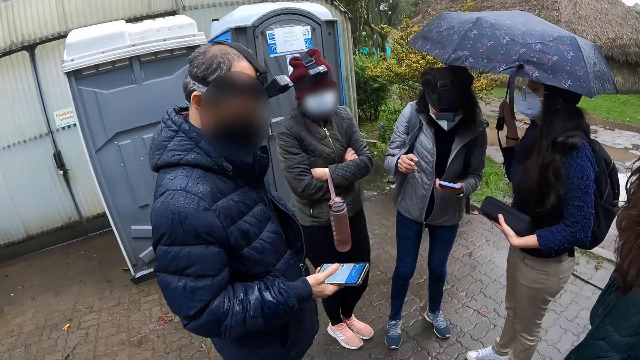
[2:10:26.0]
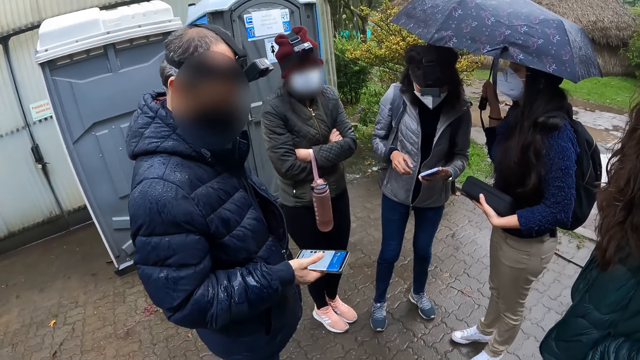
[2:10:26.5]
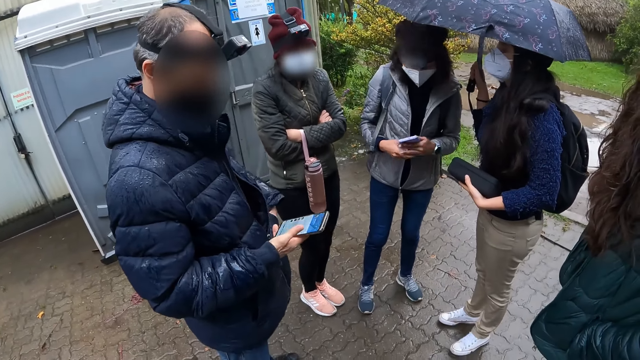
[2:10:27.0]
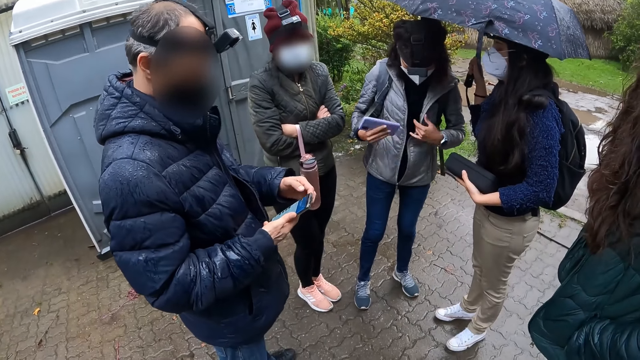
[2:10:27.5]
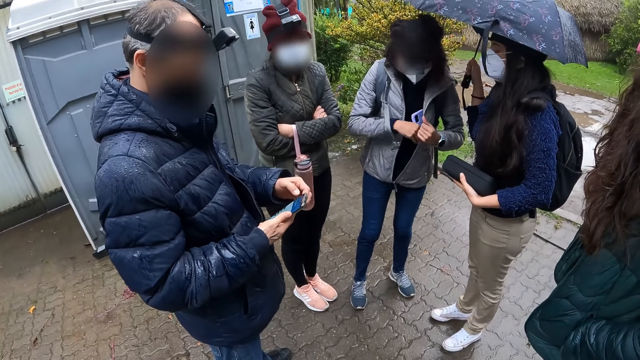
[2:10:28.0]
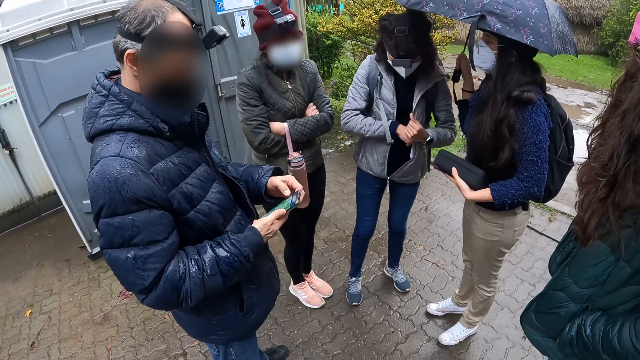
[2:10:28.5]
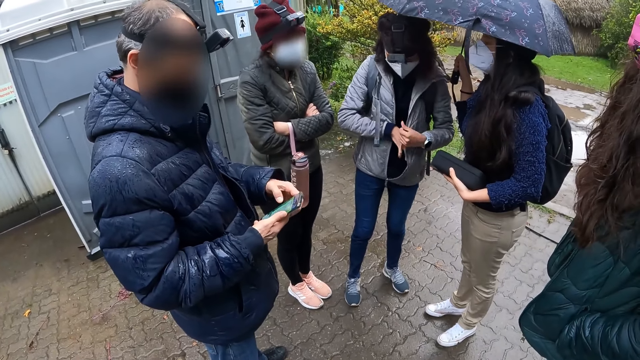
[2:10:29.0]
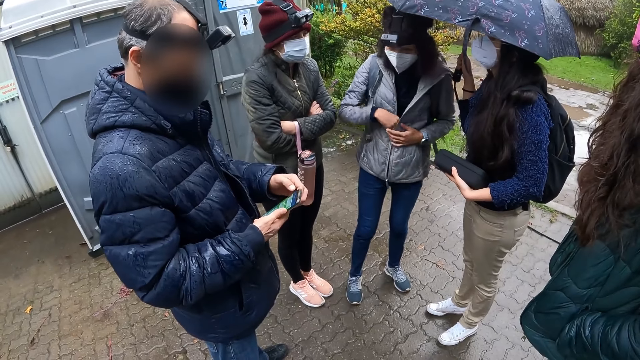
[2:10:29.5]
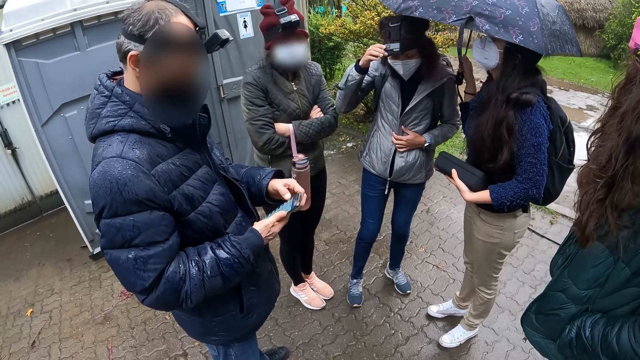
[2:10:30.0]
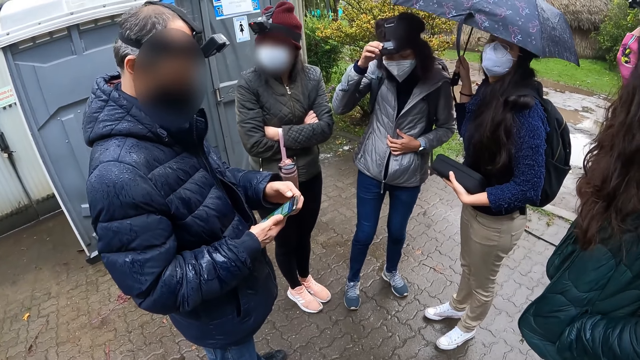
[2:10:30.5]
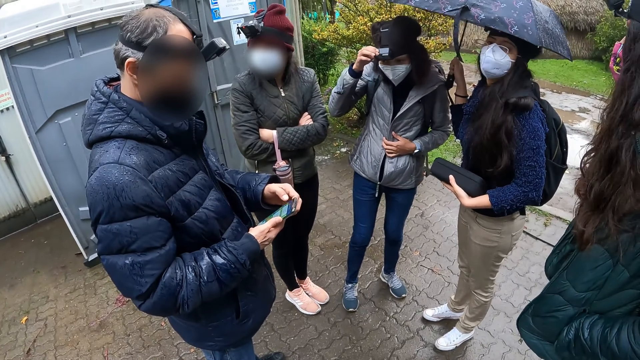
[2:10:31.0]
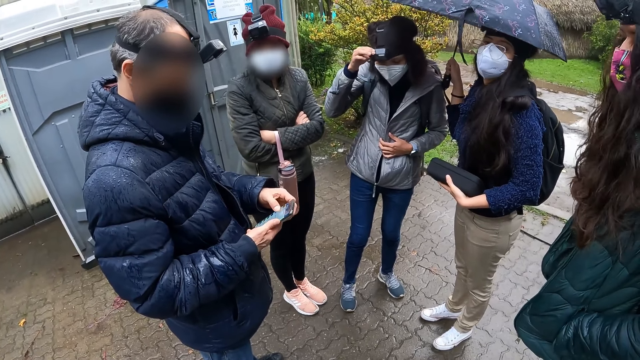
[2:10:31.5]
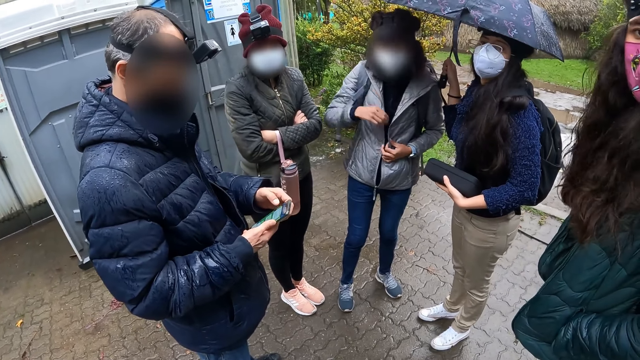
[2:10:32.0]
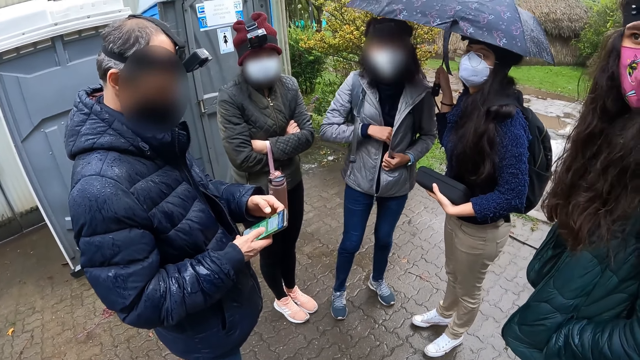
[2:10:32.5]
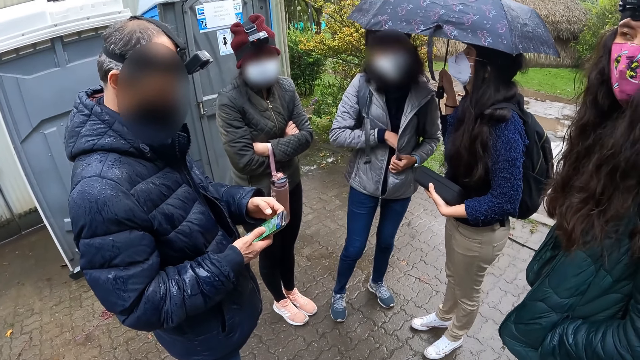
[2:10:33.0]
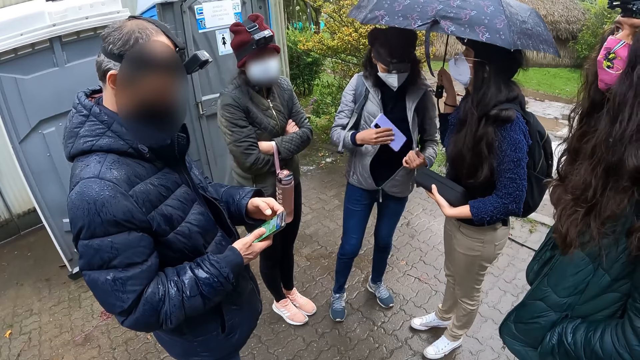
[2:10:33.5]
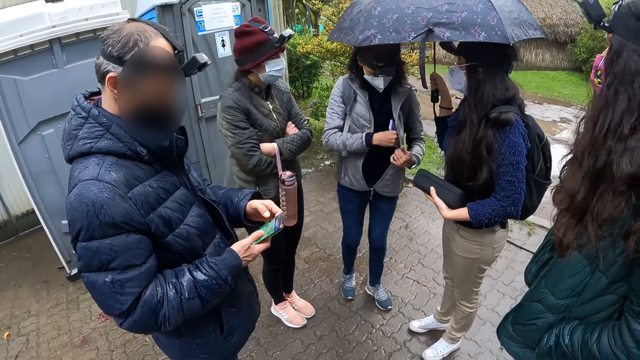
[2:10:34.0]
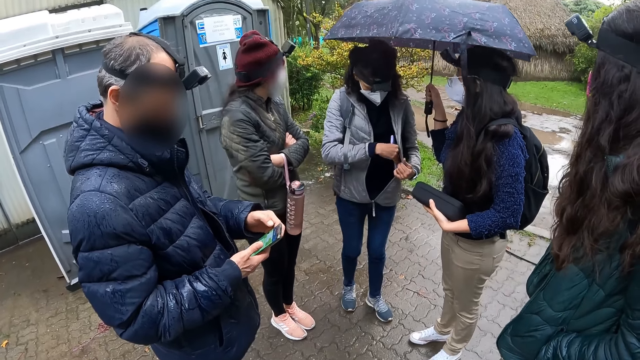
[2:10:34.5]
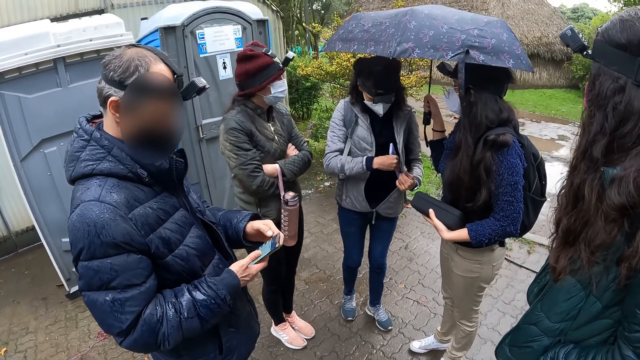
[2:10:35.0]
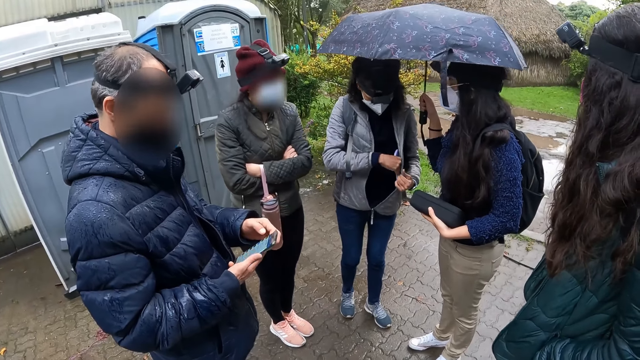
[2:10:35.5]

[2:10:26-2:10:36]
The woman passes the phone from her left hand to her right hand. The woman drops the phone in her left hand to the pocket of her jacket. The woman adjusts the camera on her head. The woman adjusts the phone in her jacket pocket using her right hand.

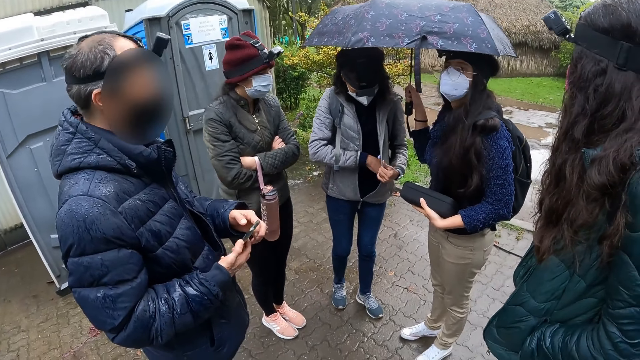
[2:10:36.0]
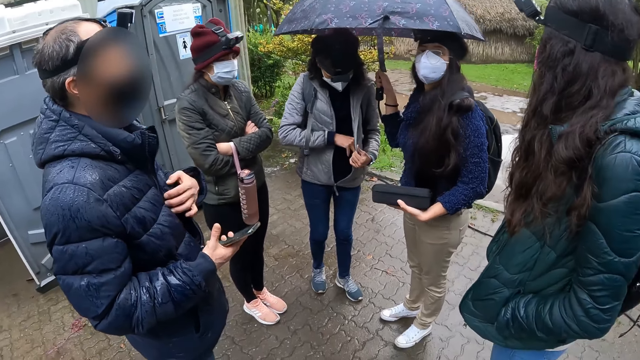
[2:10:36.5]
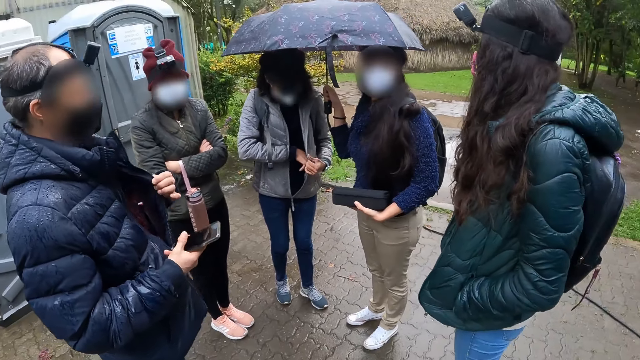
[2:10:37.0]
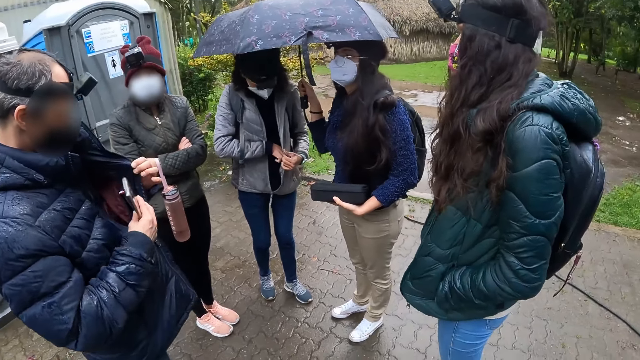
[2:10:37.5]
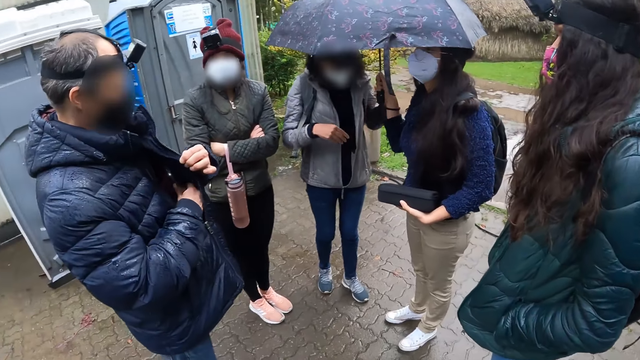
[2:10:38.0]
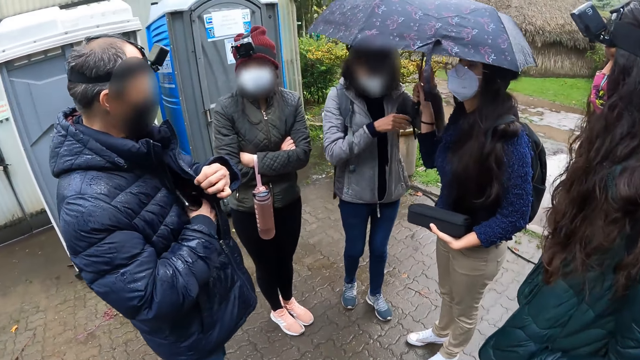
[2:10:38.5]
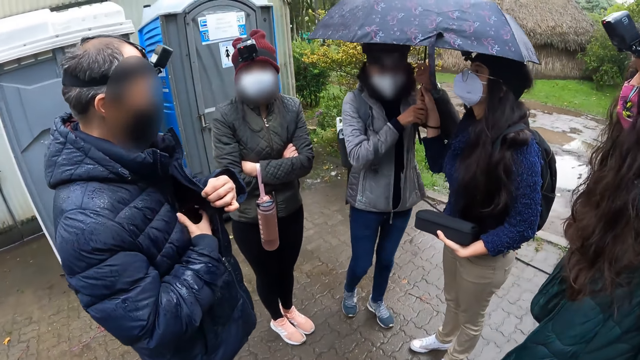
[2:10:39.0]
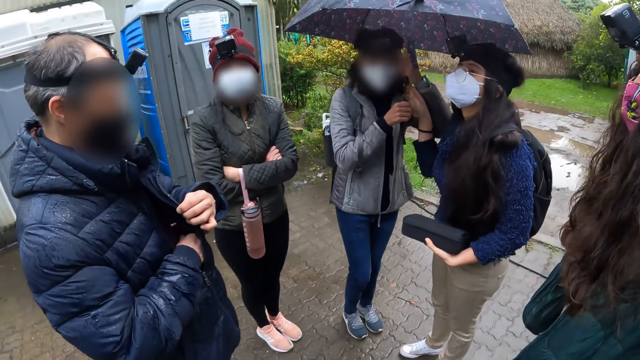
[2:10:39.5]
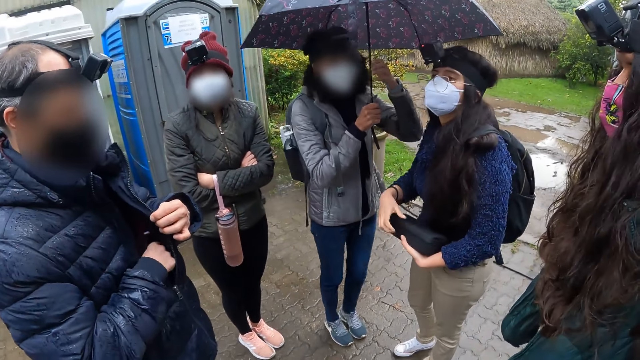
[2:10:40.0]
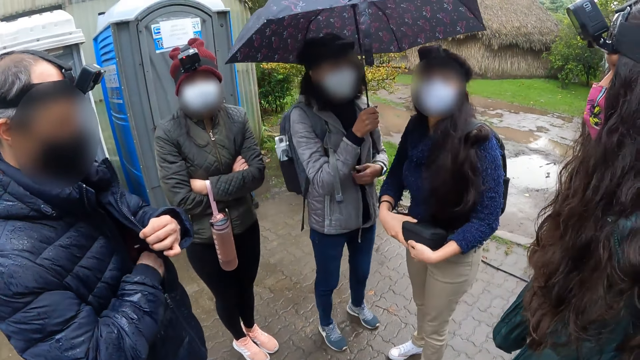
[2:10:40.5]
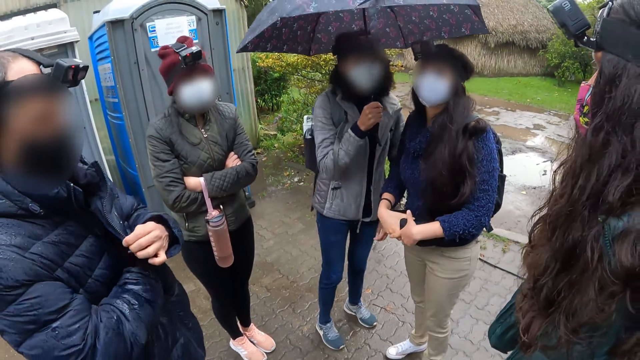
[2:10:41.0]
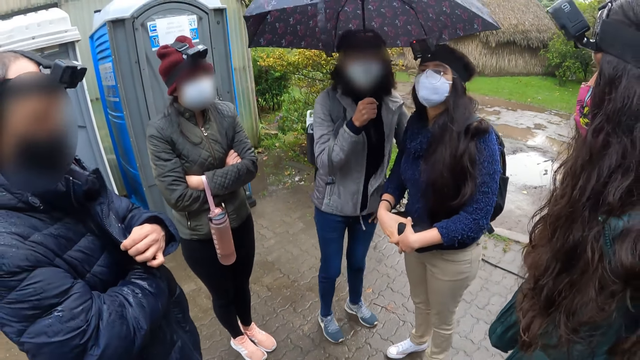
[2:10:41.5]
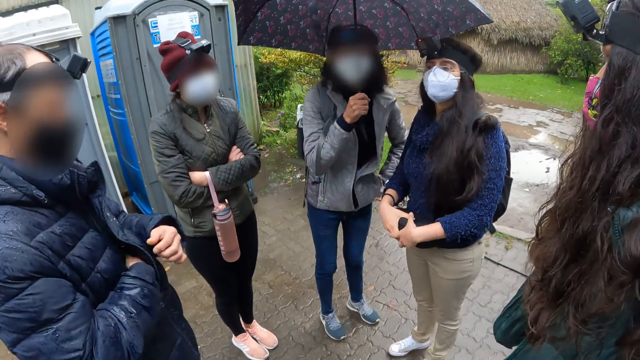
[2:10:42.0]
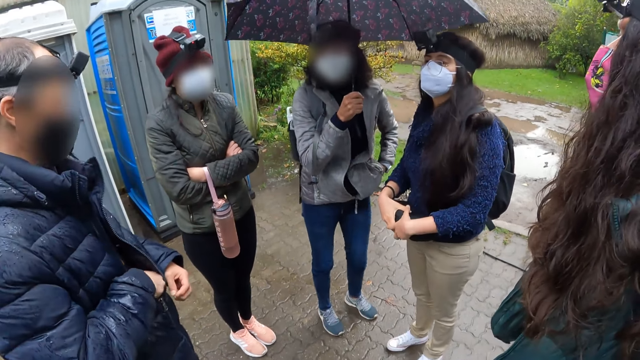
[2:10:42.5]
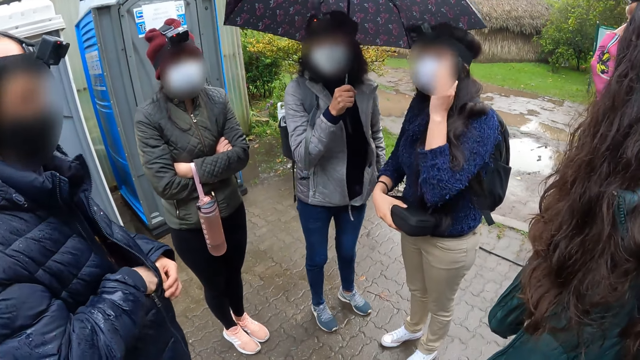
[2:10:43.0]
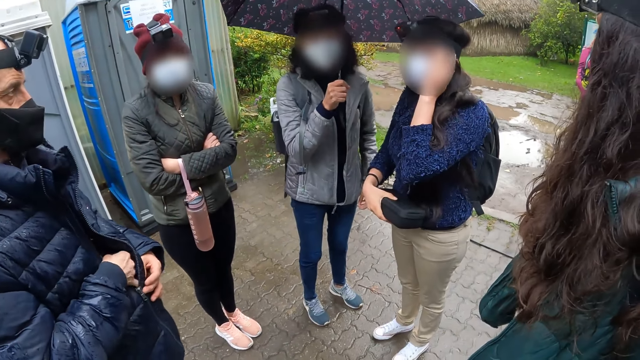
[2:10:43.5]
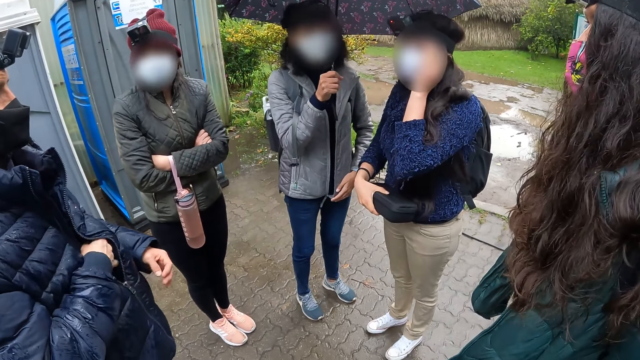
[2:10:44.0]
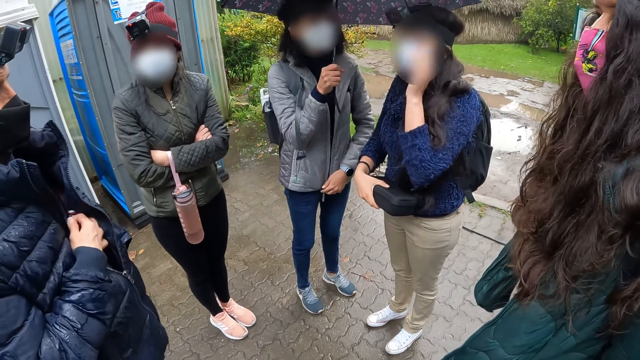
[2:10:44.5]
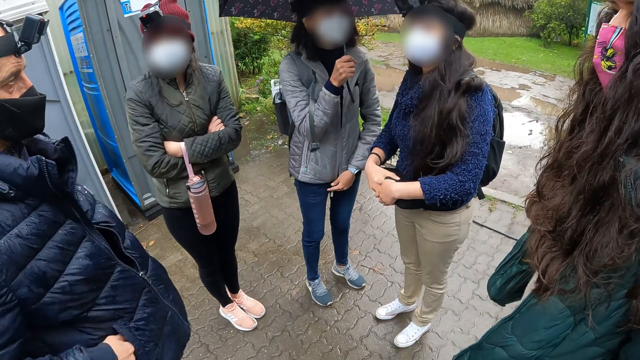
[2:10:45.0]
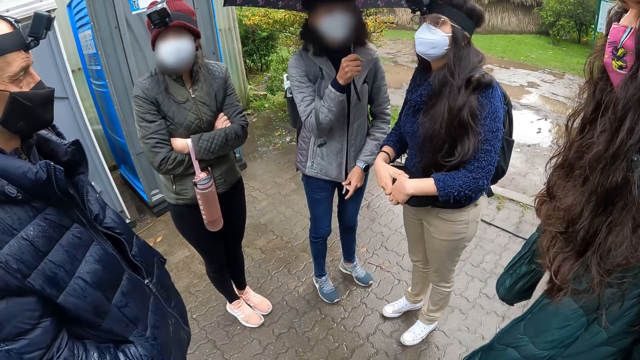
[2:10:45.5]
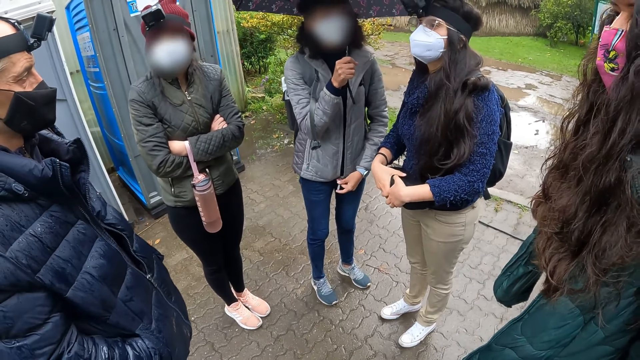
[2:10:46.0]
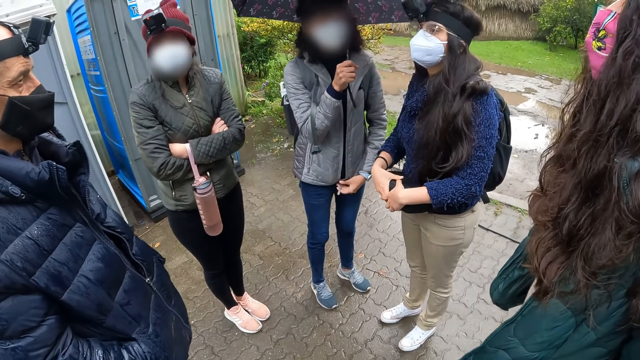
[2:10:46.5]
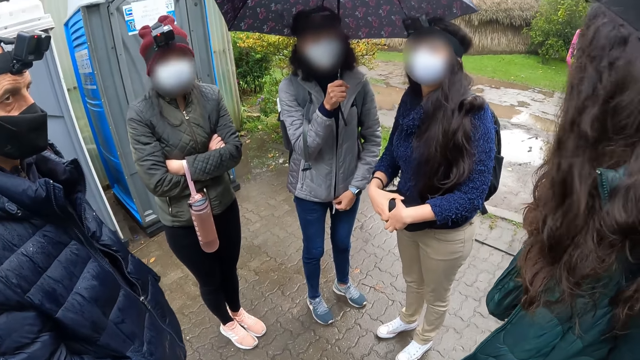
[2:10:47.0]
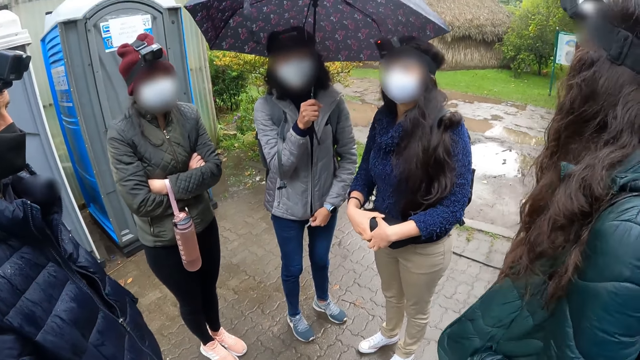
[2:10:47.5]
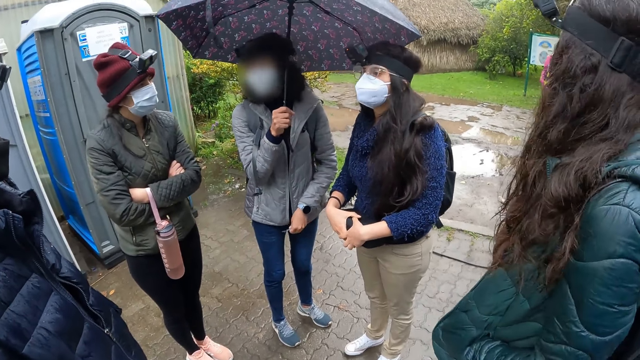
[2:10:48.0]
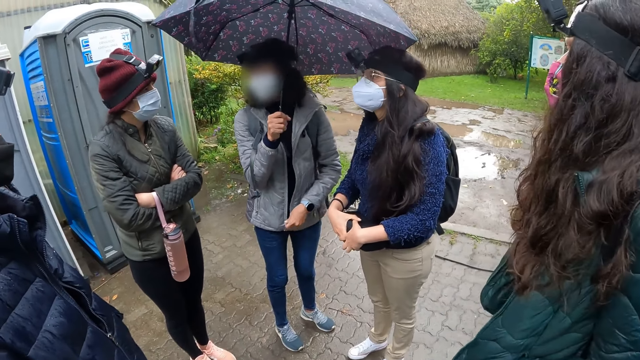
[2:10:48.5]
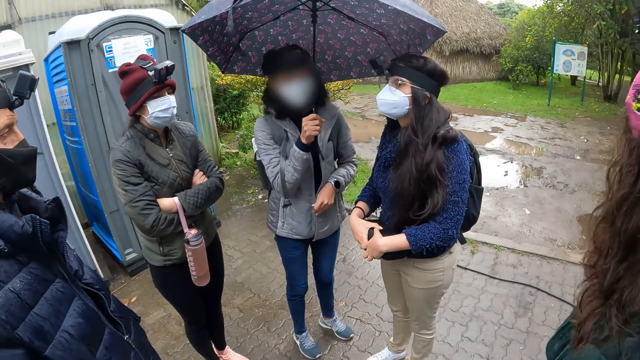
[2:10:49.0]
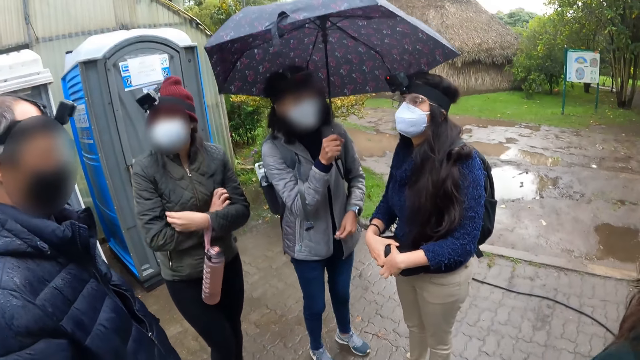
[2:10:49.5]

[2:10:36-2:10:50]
The man places his phone in his right hand into a pocket in his jacket. The woman collects an umbrella in another woman's right hand. The other woman holds the black pack with her hands. The first woman puts her left hand into a pocket in her jacket. Another woman touches her ear. Another woman walks towards a park.
